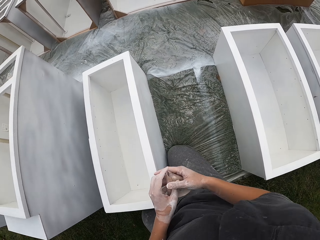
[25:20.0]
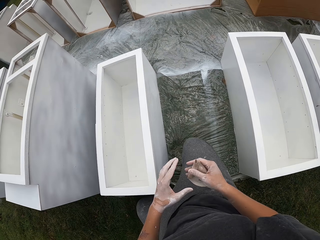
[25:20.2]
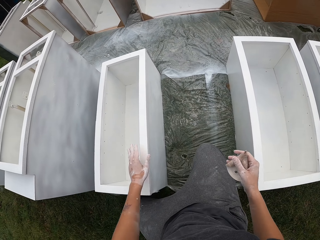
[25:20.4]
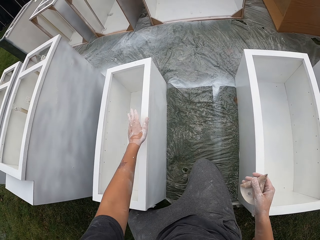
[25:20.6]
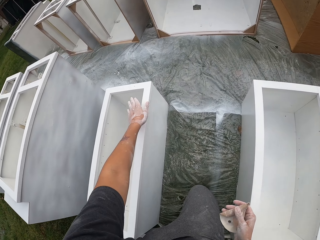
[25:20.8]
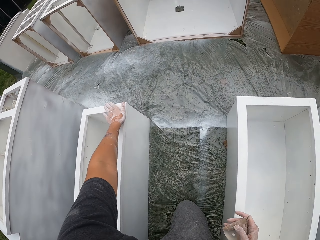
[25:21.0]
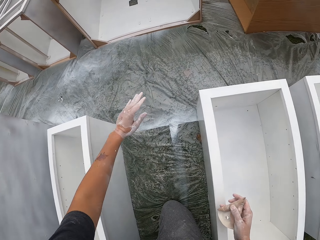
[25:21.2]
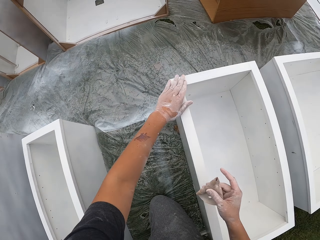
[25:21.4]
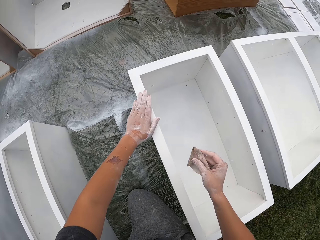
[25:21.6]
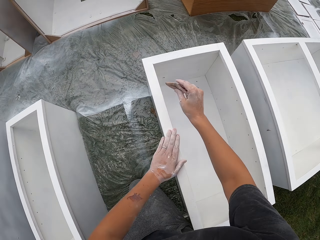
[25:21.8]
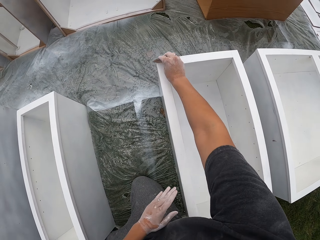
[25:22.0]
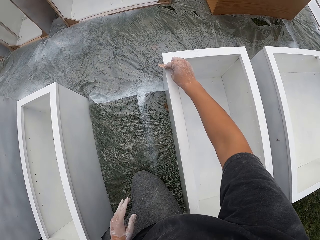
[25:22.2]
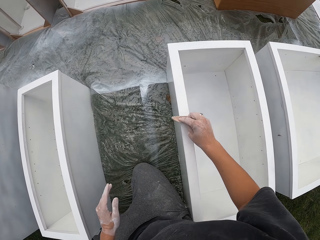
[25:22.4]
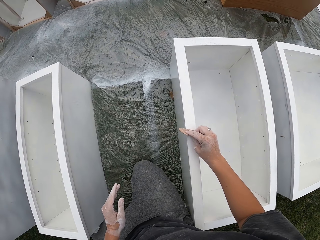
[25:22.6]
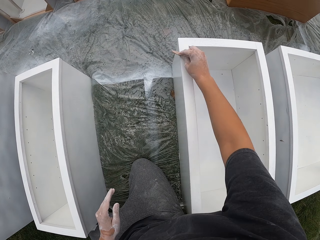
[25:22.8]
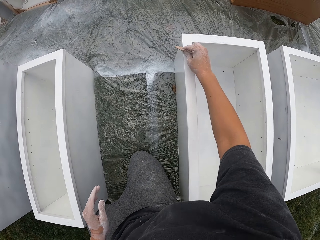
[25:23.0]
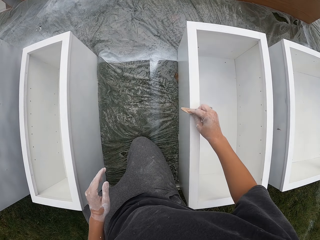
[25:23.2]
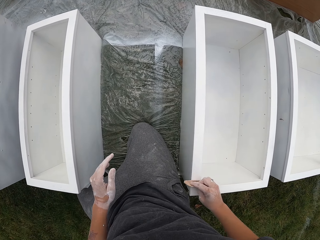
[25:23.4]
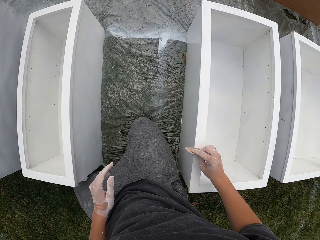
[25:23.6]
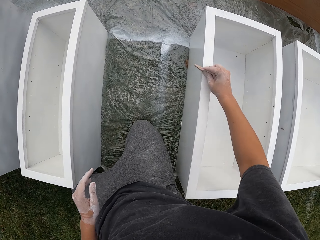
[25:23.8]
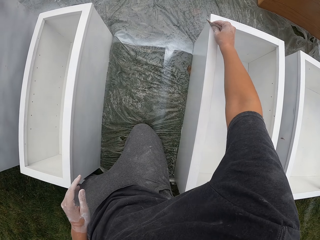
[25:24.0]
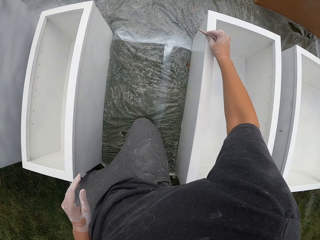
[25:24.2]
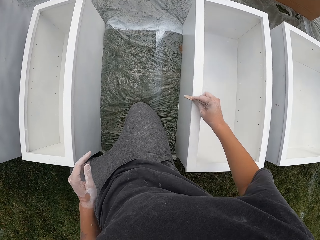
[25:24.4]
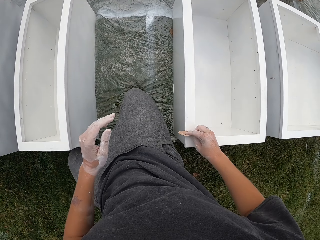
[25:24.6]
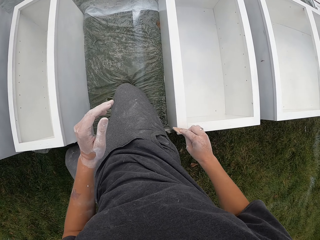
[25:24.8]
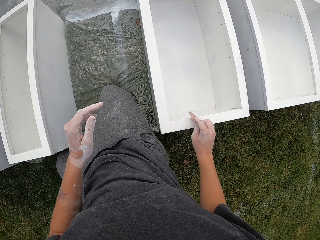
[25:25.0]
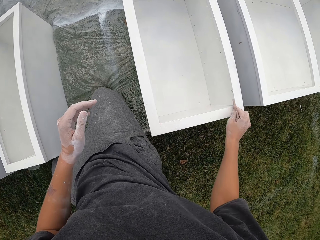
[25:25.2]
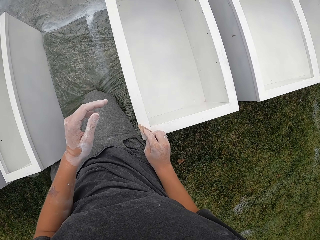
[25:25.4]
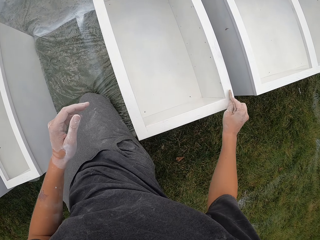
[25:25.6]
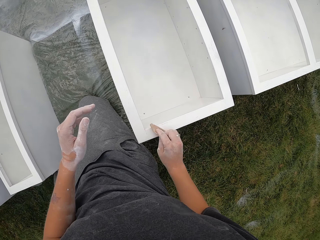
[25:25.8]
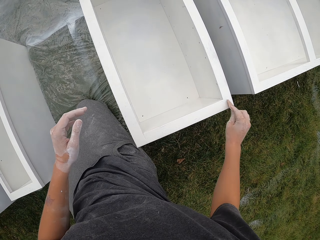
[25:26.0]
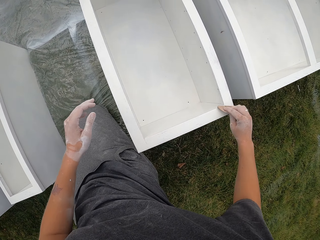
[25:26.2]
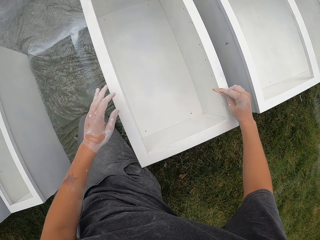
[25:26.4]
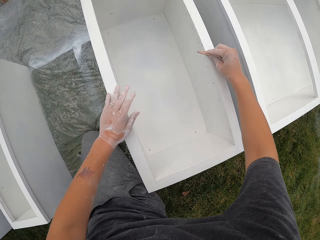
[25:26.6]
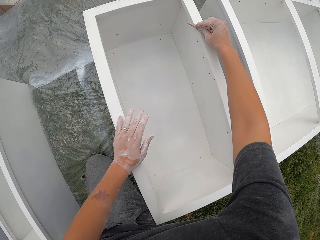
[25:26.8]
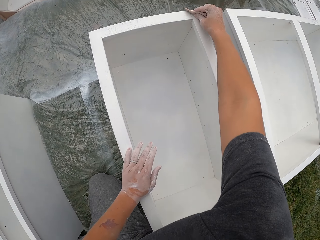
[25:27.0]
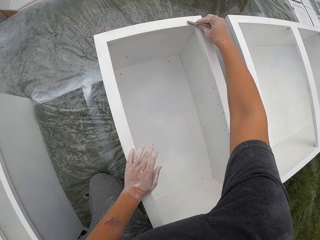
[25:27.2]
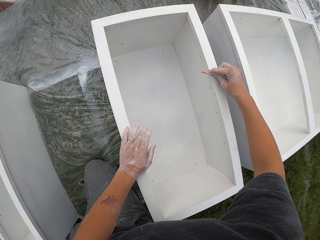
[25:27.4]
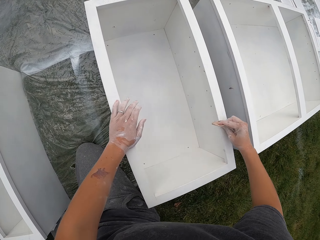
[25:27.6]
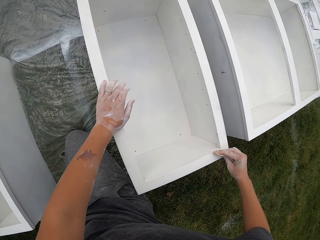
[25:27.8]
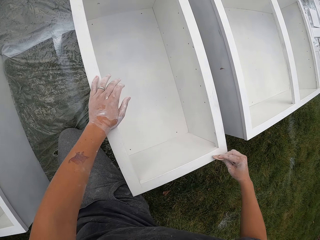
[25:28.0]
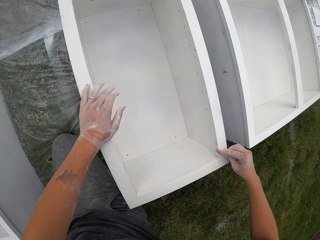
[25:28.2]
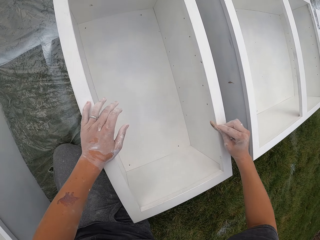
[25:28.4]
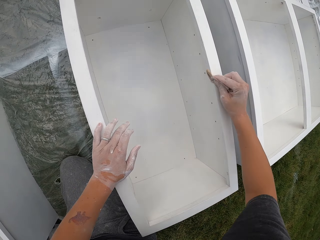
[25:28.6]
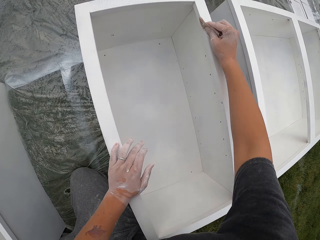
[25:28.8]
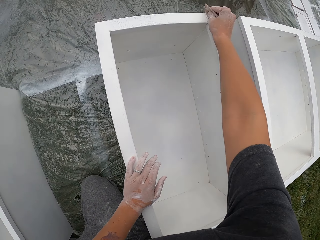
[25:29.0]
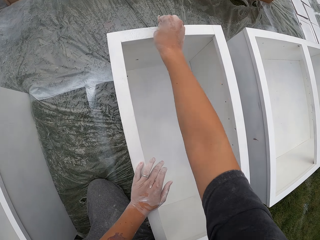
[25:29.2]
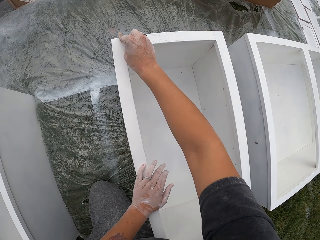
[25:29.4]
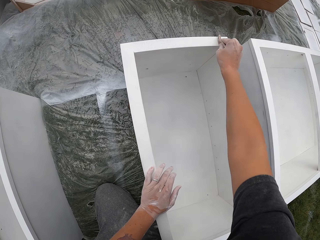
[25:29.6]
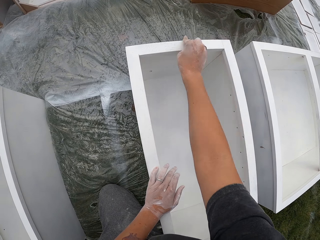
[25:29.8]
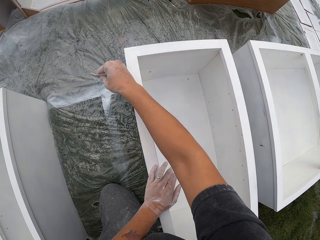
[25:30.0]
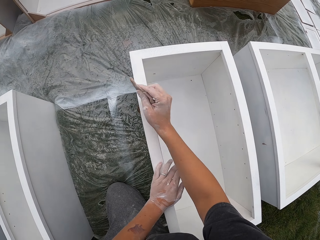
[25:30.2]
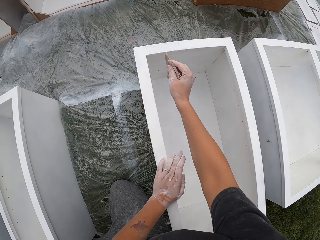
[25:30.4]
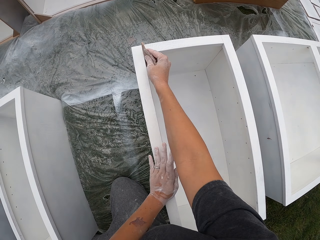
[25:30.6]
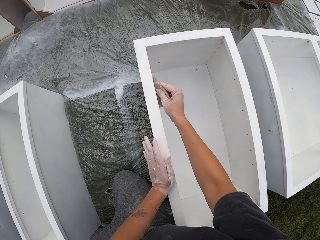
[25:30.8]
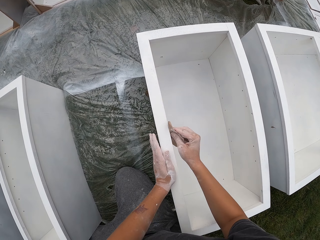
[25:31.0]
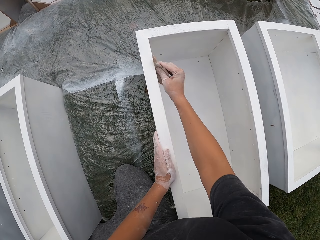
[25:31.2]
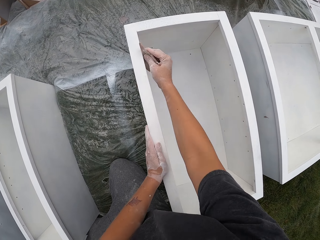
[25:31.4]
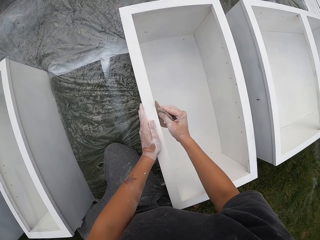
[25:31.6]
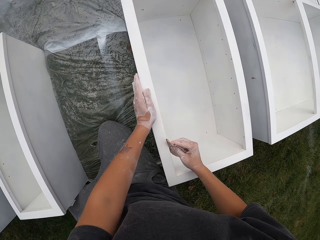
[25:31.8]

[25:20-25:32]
The camera wearer picks up a sander from a piece of wood. They exchange the sandpaper to the right hand. They look around a garage. They wipe the drawer with the left hand and stop wiping the drawer. They smooth the drawer with the sandpaper.

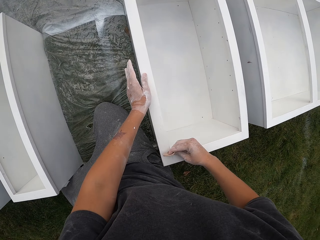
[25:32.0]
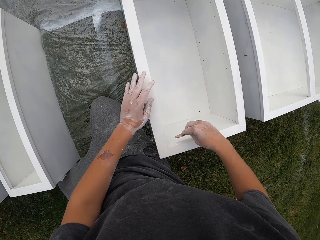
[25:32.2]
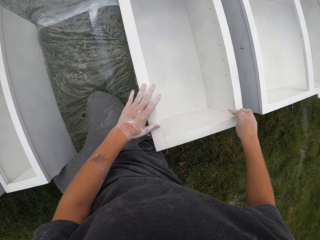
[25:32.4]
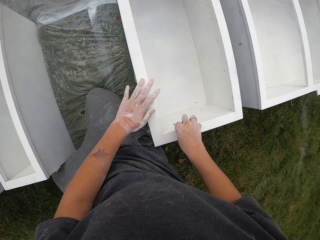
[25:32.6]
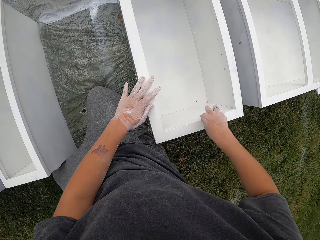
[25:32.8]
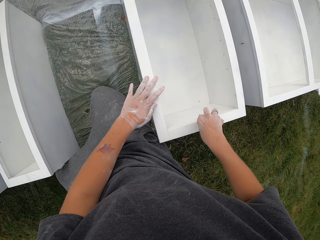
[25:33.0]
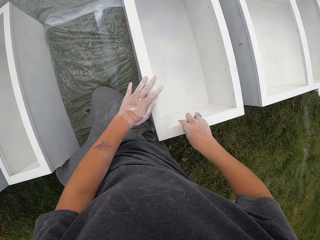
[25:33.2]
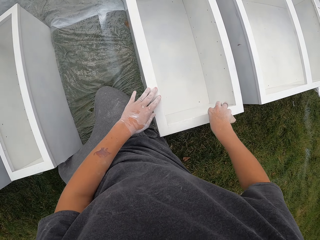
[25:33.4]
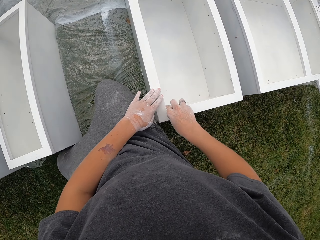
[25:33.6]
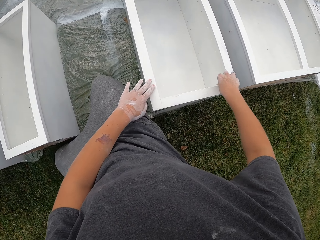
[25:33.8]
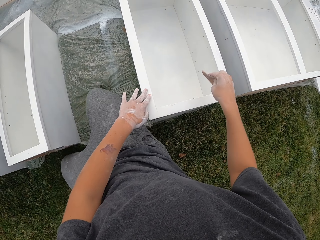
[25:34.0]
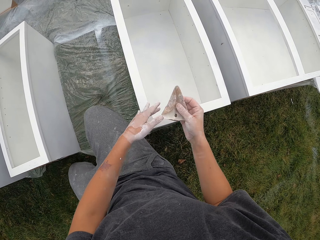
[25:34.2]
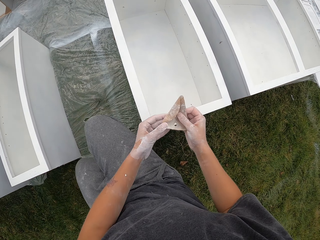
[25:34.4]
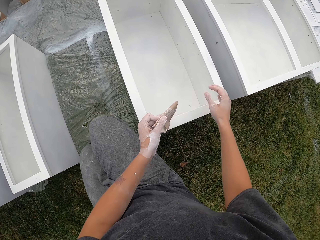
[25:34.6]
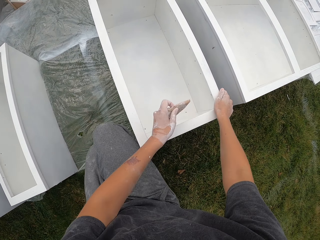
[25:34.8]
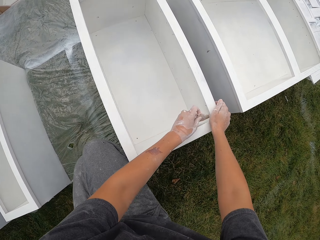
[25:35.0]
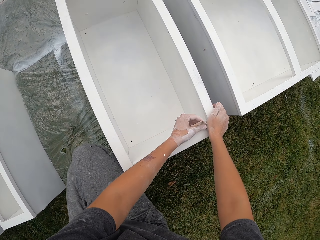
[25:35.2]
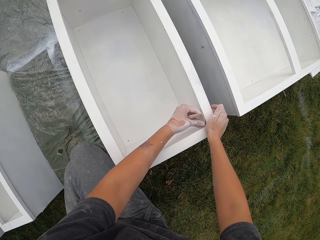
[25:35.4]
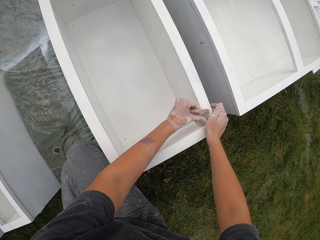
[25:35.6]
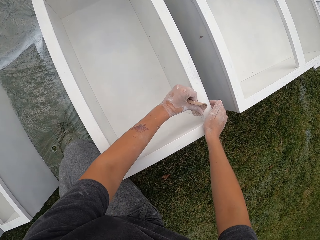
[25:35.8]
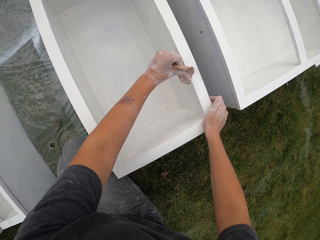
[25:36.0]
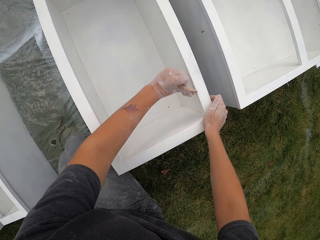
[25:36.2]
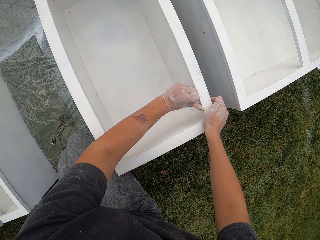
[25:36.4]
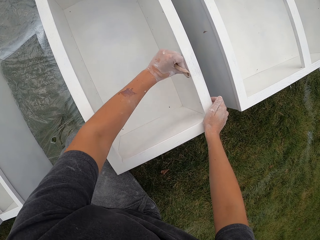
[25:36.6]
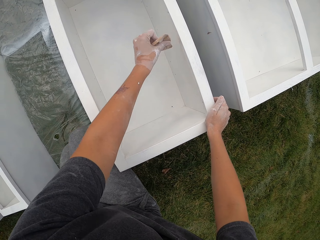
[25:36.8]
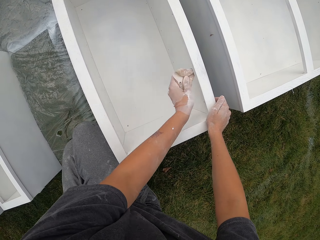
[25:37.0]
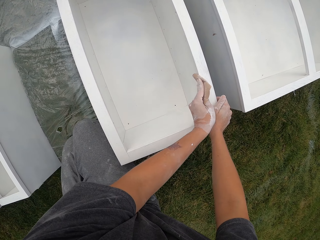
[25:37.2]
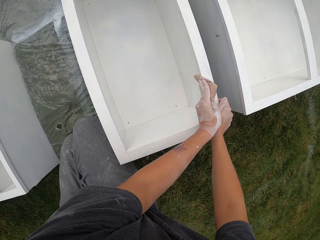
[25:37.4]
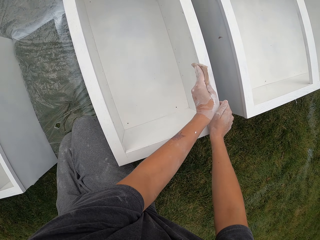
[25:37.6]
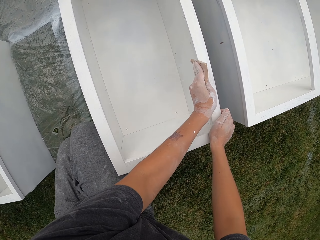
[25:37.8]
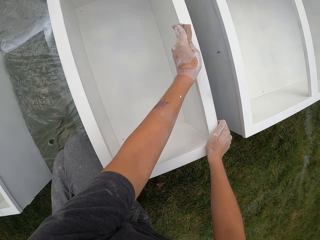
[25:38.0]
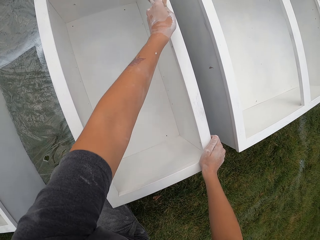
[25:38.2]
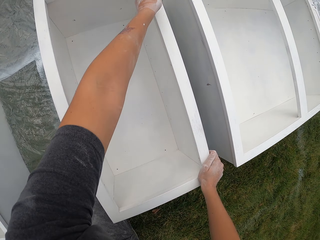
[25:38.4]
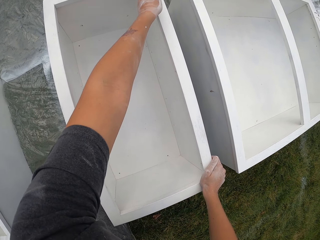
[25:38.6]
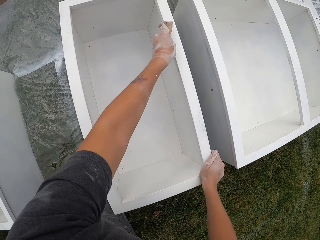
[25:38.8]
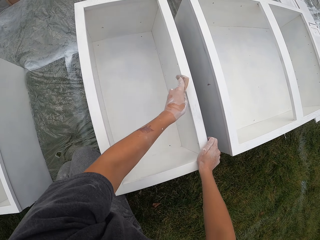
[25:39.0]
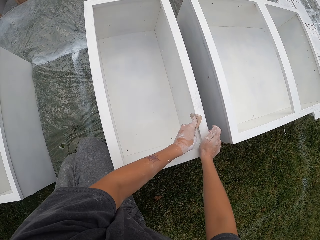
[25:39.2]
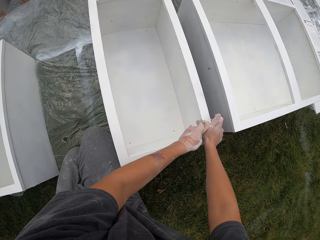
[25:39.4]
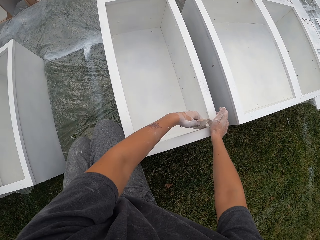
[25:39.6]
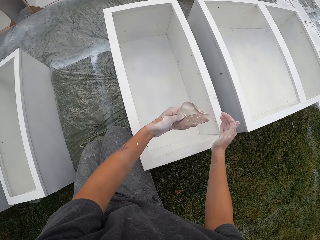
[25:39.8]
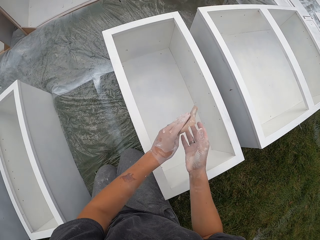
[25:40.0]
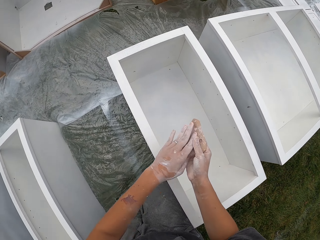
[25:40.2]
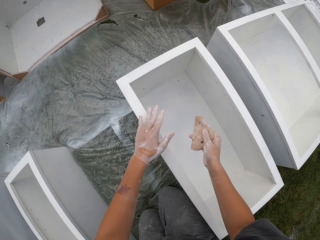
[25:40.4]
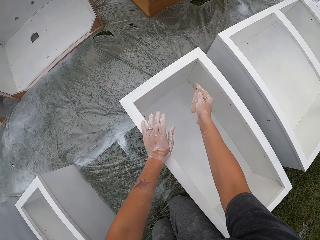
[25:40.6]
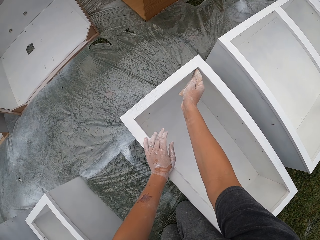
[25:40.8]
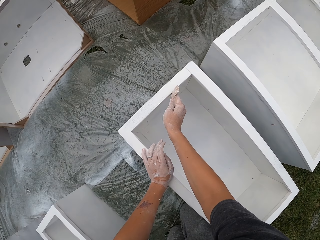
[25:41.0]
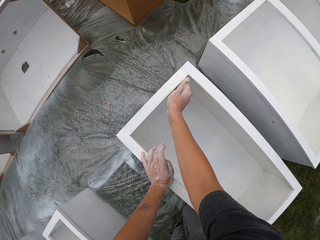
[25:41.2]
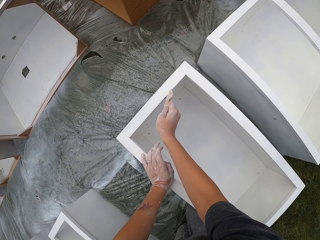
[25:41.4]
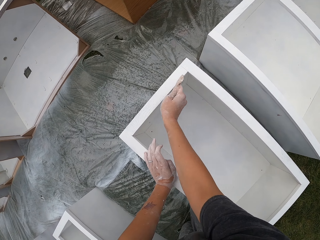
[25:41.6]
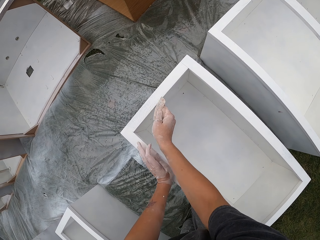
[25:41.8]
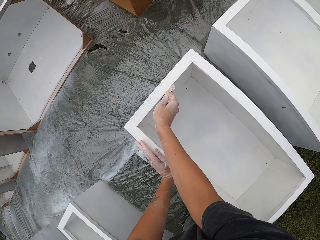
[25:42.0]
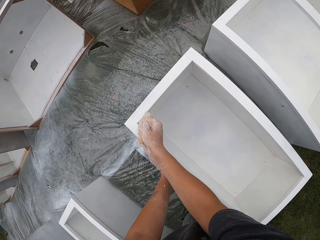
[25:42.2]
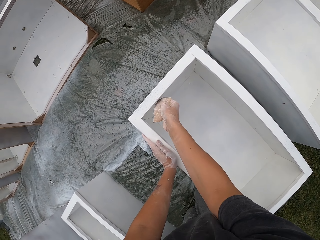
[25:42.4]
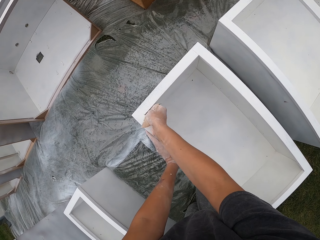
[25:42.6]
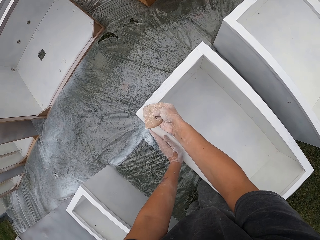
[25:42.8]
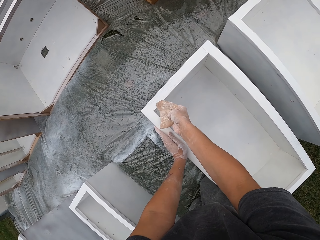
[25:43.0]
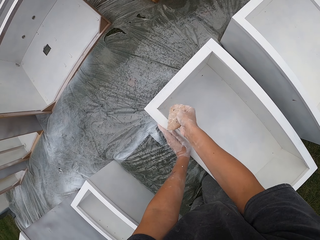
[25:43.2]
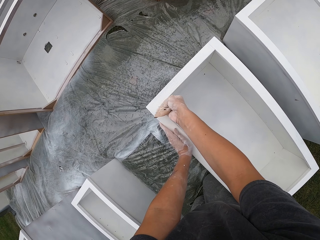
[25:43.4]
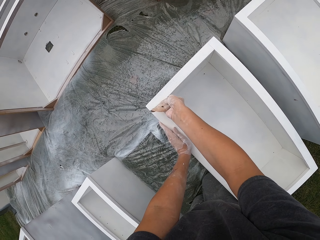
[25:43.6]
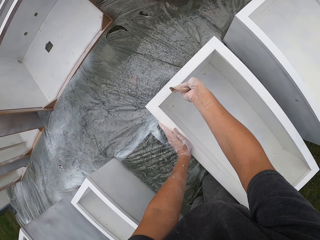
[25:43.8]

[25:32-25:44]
The camera wearer exchanges the sandpaper to the left hand. He adjusts a sander on his hands. He touches the drawer with the right hand. He smooths the drawer with the sandpaper. He stops smoothing the drawer. He removes the left hand on the drawer. He adjusts the sander on his hands. He touches the drawer with the left hand. He smooths the drawer with the sandpaper.
